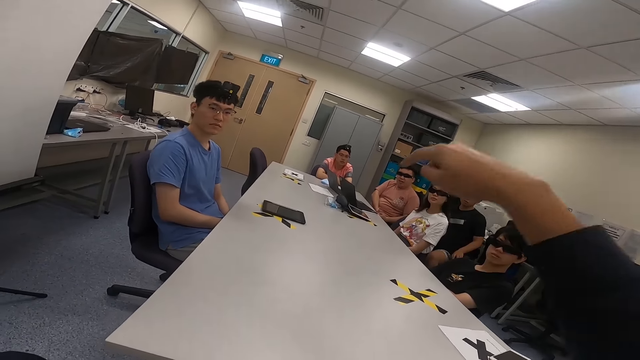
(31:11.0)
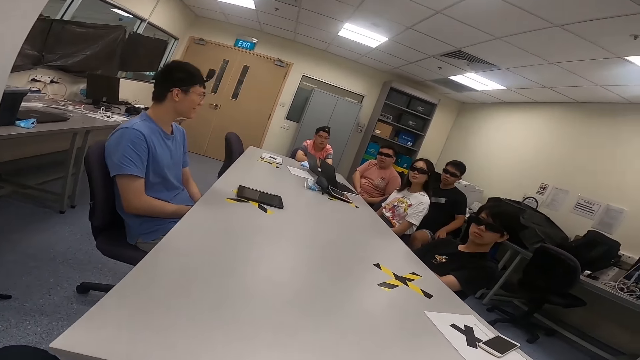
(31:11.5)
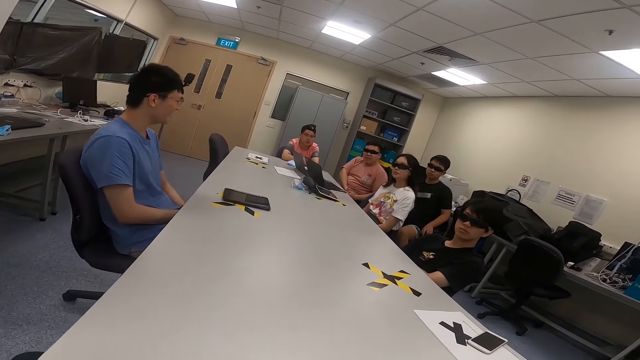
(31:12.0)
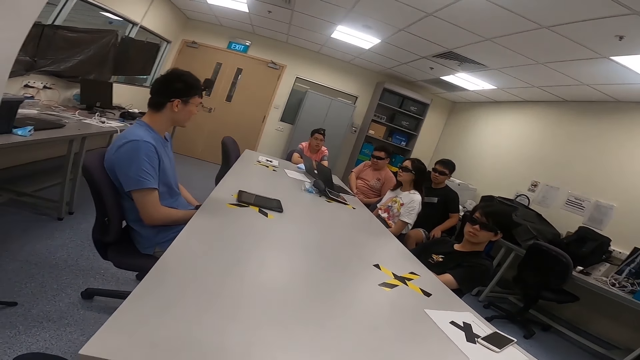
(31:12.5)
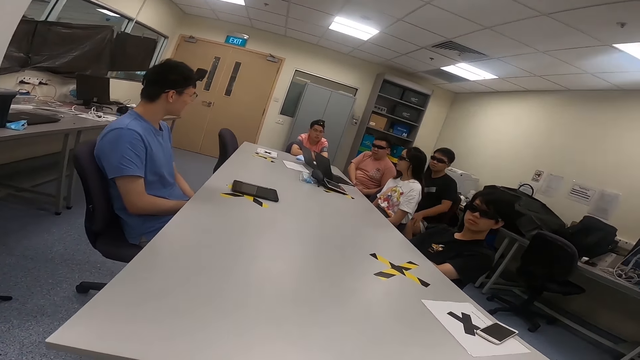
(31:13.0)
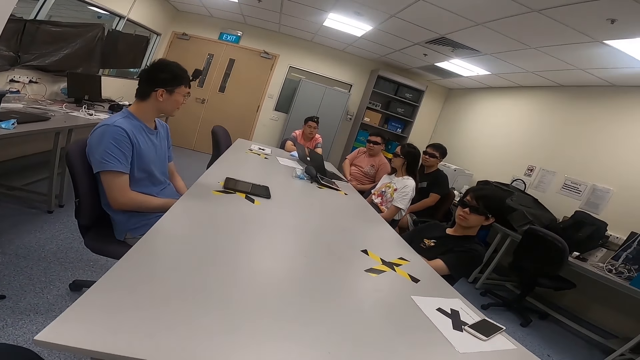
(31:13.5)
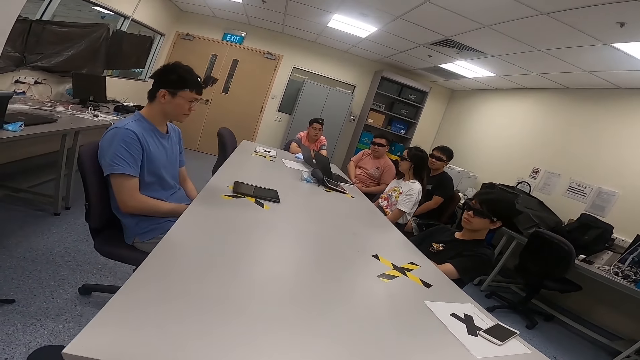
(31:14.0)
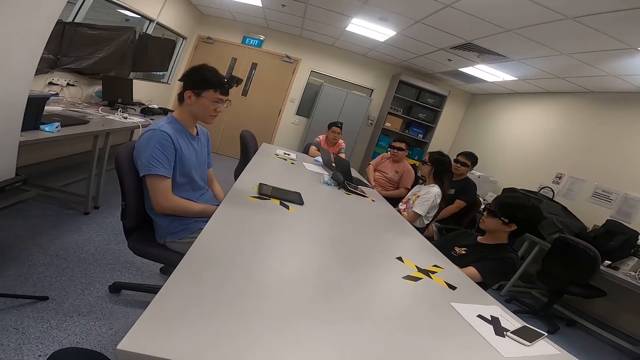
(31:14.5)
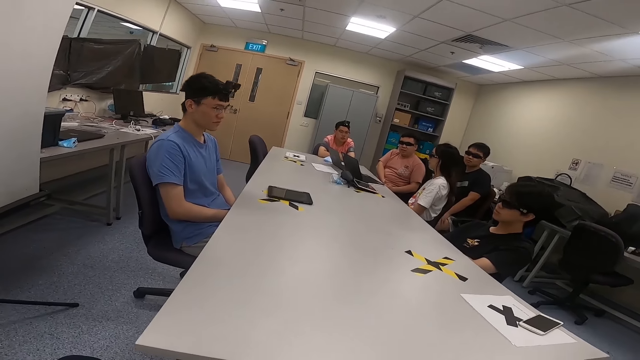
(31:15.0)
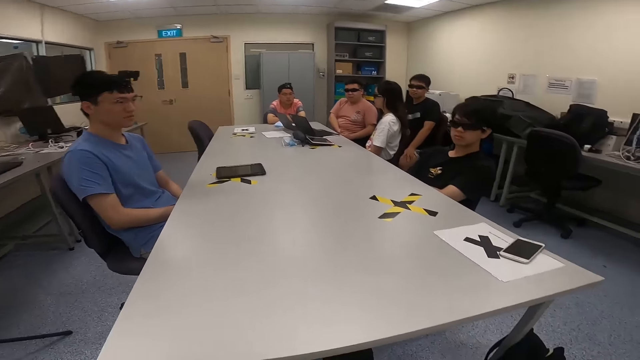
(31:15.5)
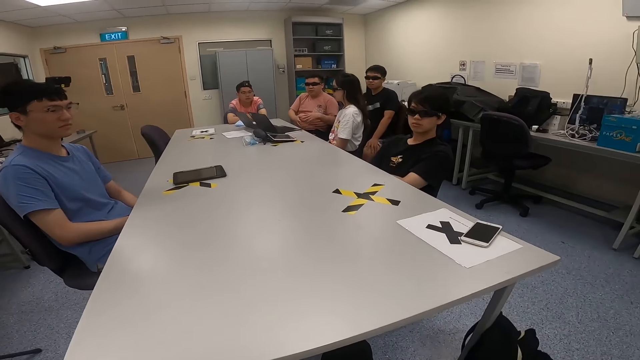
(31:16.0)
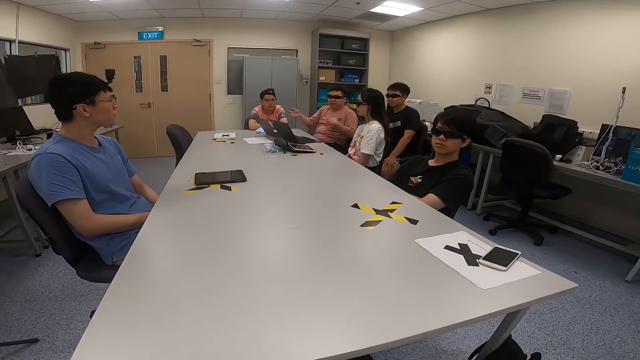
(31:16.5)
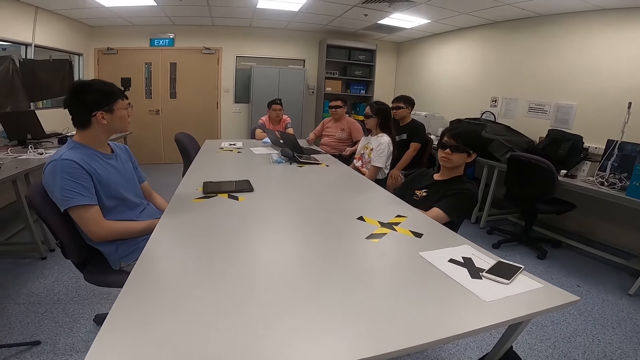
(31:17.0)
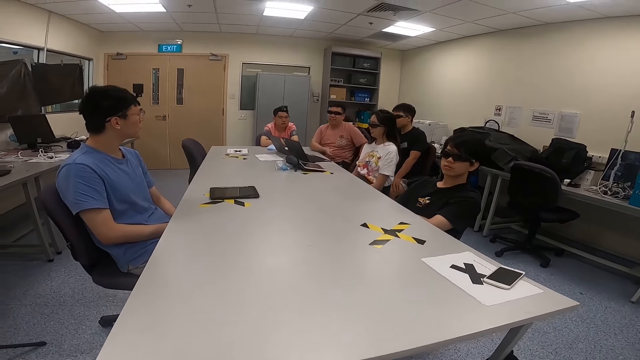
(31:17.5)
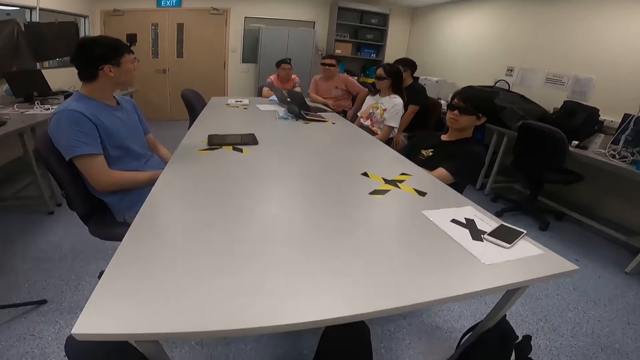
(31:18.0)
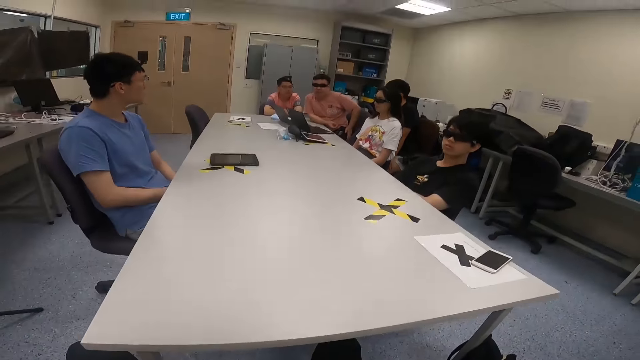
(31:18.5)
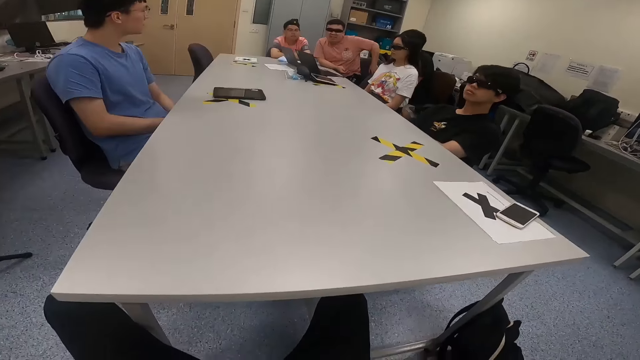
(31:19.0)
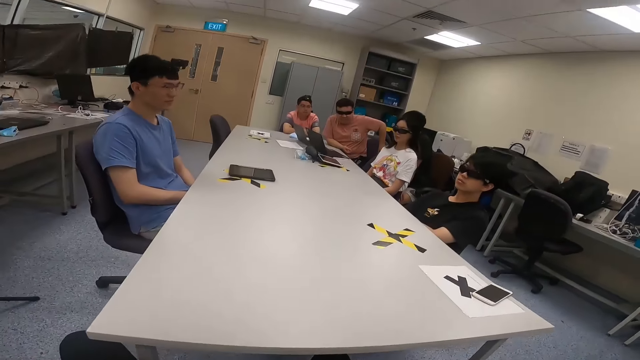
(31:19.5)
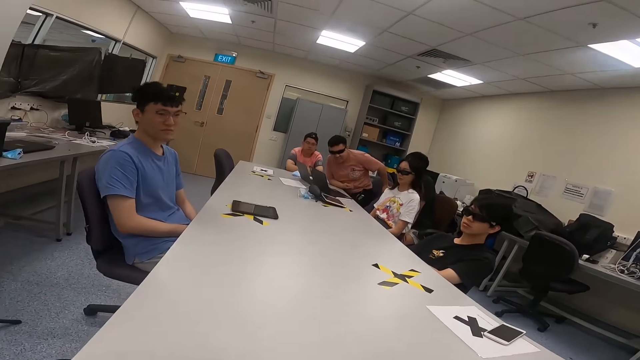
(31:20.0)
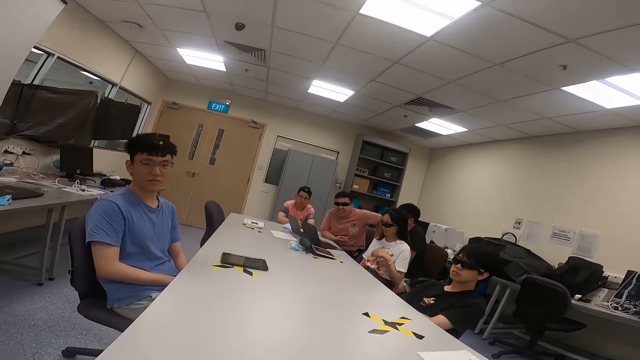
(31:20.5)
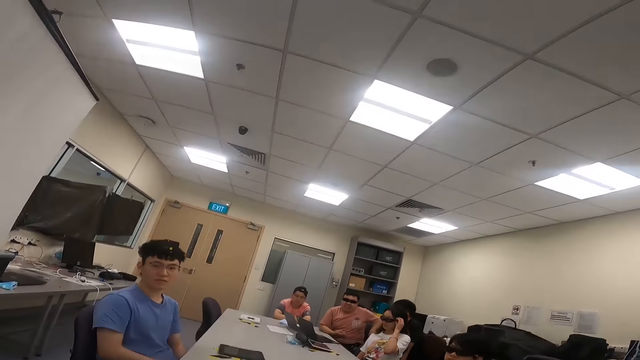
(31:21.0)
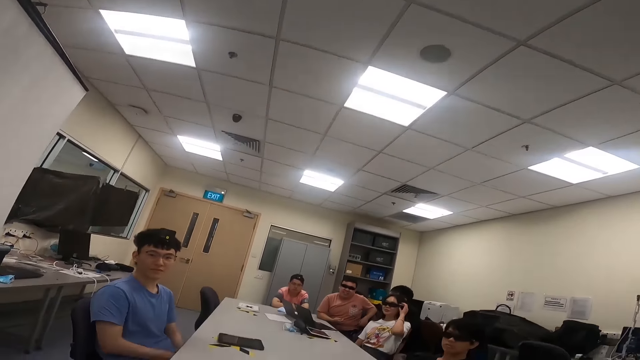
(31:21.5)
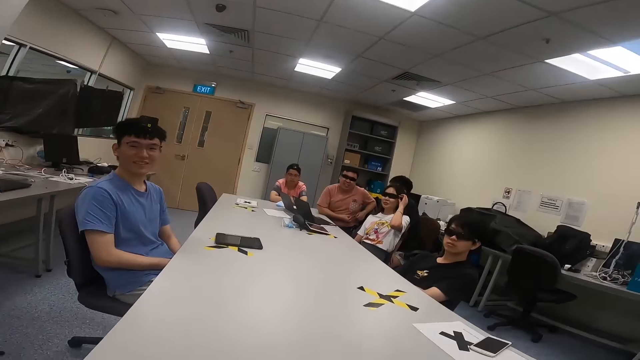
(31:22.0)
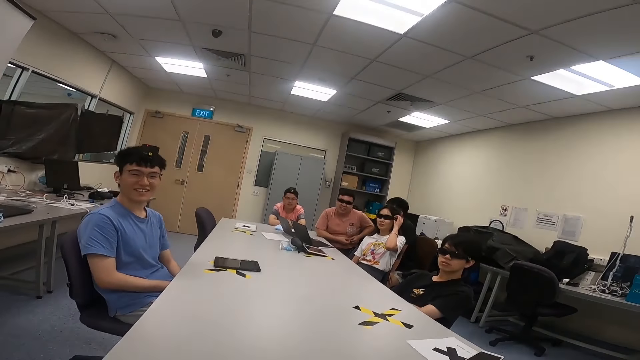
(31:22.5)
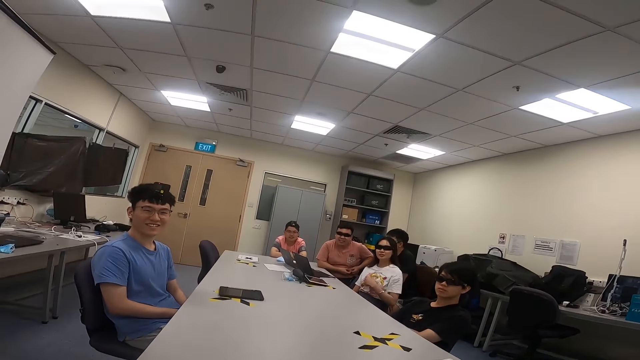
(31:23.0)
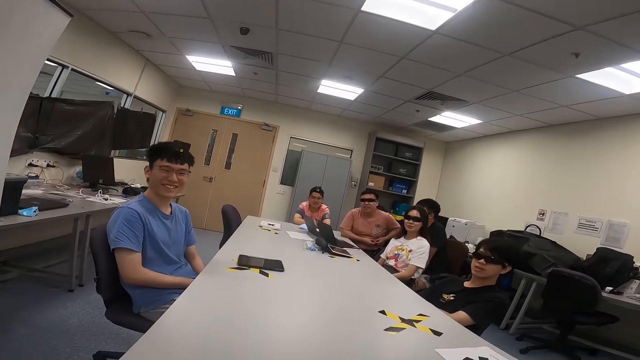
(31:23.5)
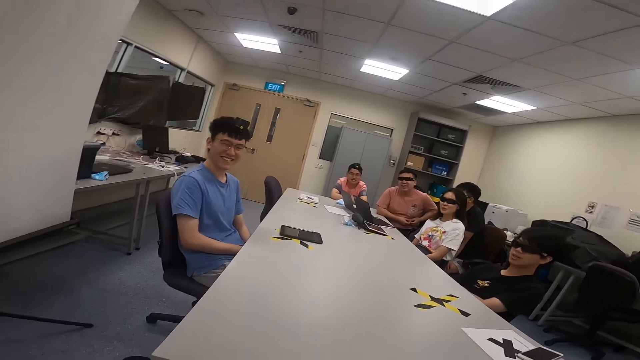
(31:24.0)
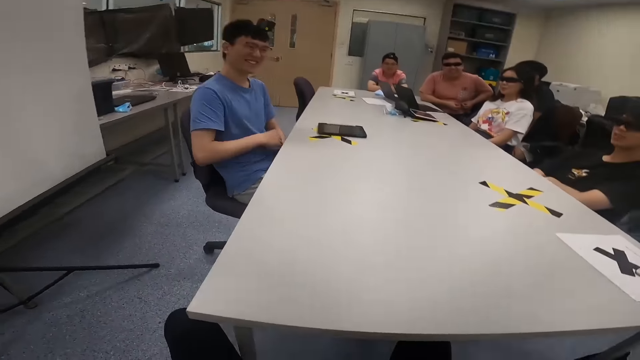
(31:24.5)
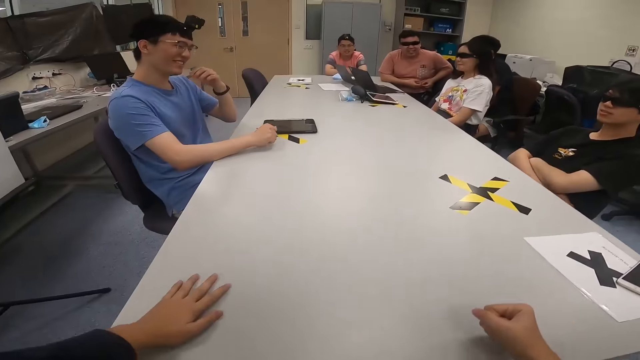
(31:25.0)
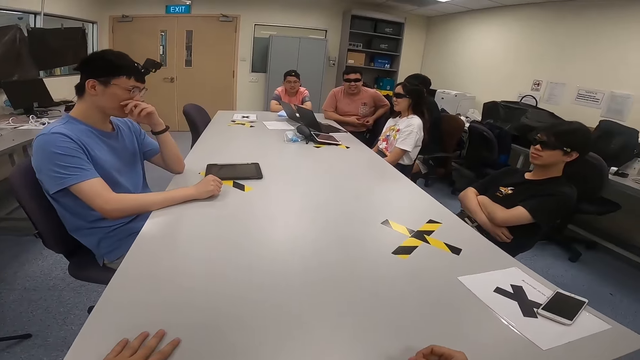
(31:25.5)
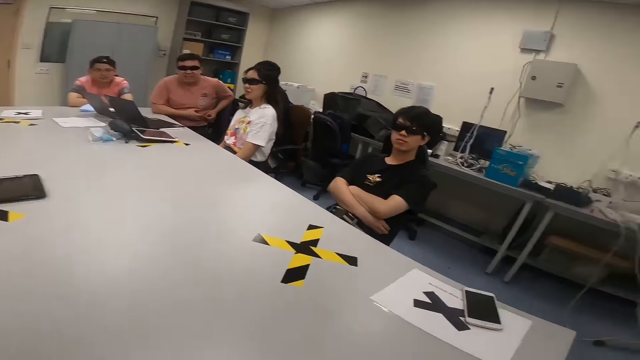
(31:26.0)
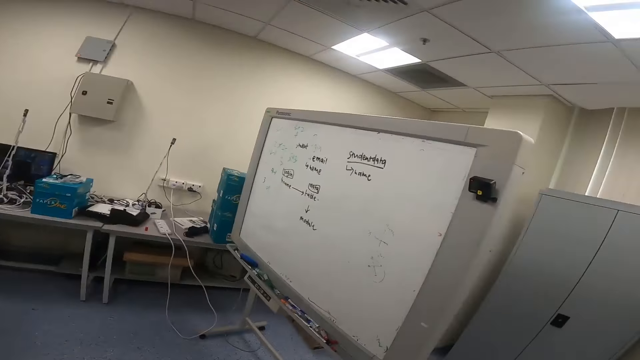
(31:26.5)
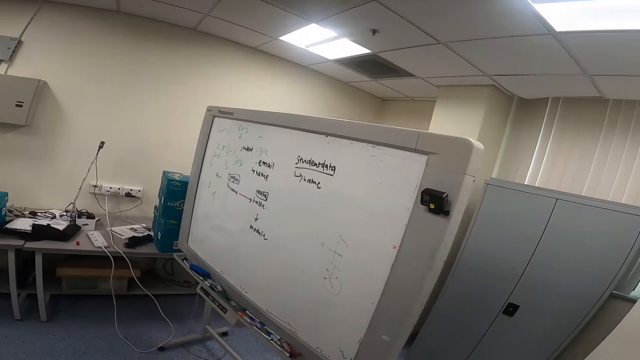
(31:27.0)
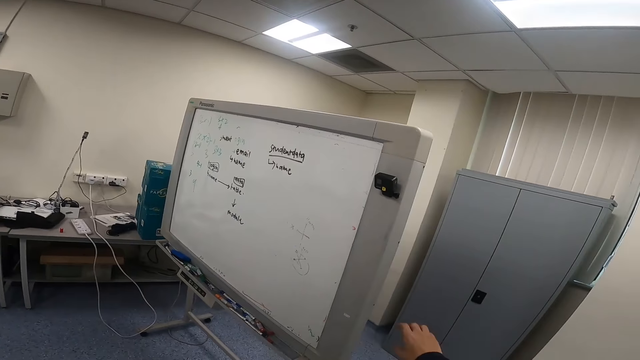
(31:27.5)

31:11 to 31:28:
The camera wearer points at a tablet. He moves his hand. A woman moves on a chair. A man nods his head. Another man moves his hands. The other man moves on a chair. The woman holds her glasses, touches her sunglasses and lowers her left hand. The camera wearer puts his hands on the table. The first man puts his right hand on the table. The camera wearer turns around.
